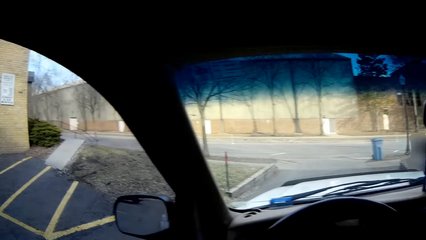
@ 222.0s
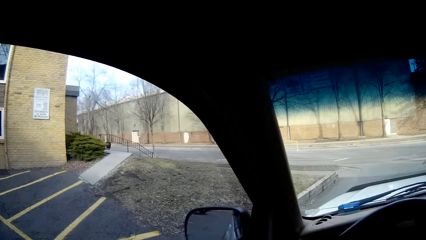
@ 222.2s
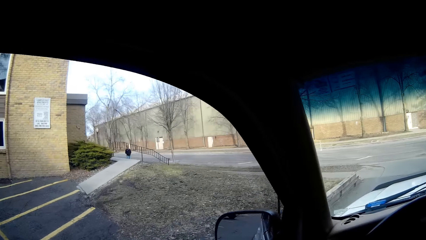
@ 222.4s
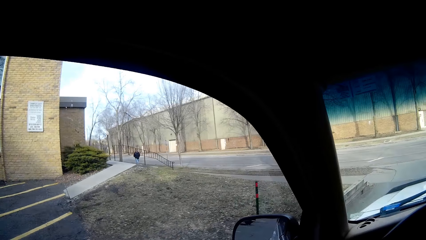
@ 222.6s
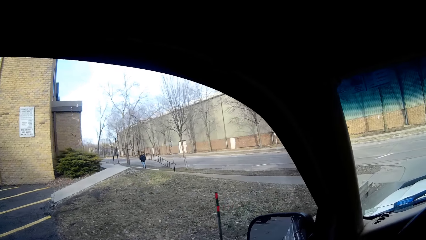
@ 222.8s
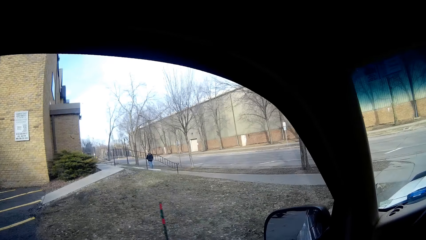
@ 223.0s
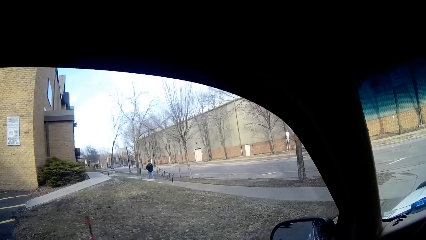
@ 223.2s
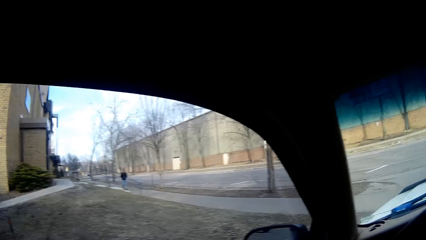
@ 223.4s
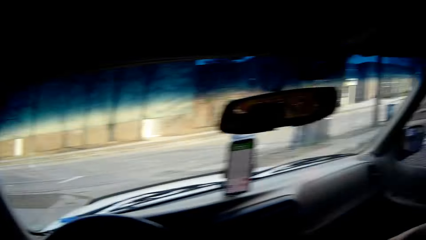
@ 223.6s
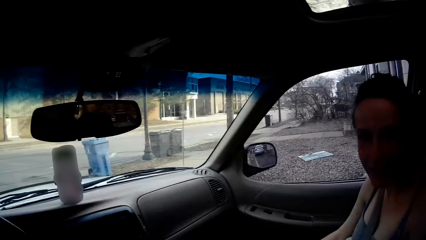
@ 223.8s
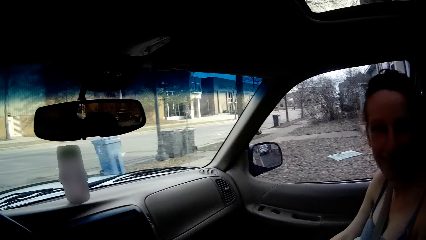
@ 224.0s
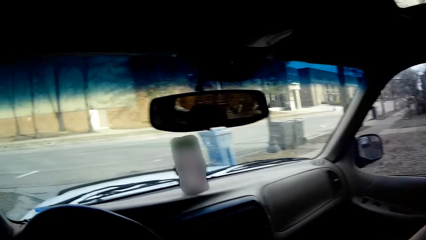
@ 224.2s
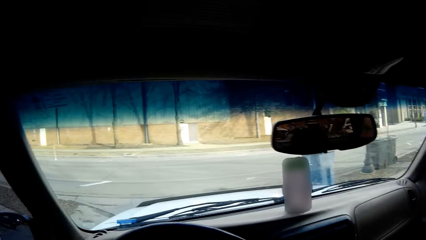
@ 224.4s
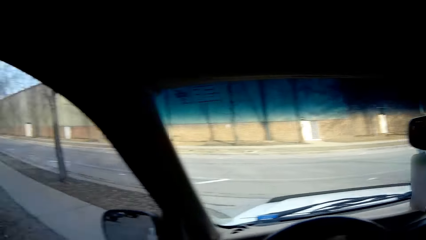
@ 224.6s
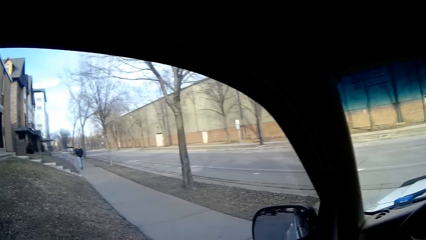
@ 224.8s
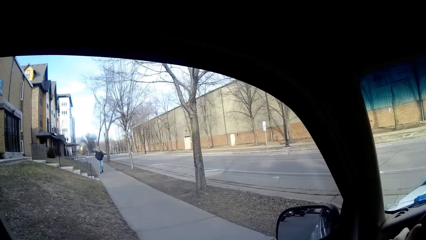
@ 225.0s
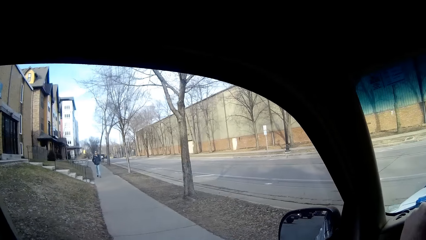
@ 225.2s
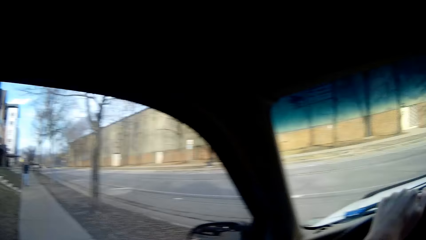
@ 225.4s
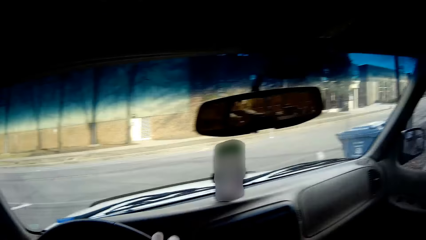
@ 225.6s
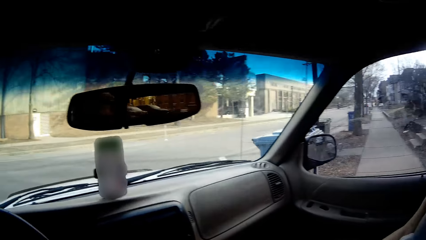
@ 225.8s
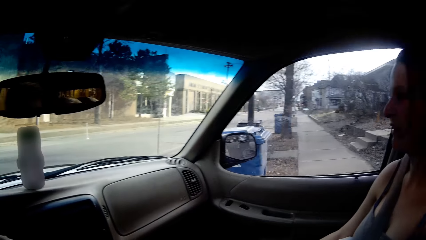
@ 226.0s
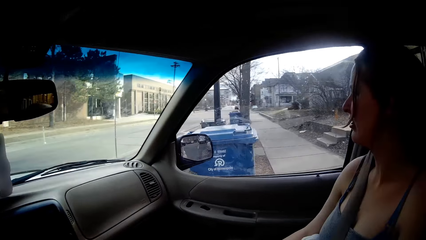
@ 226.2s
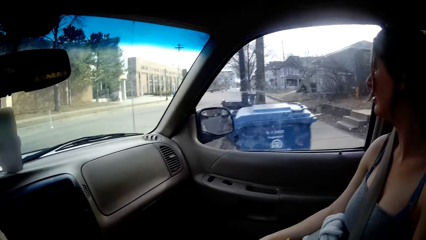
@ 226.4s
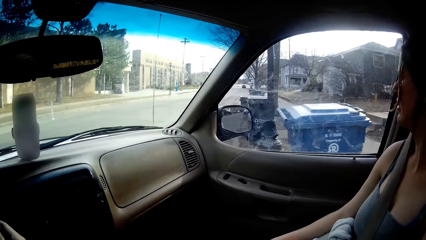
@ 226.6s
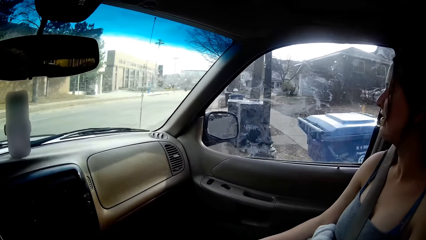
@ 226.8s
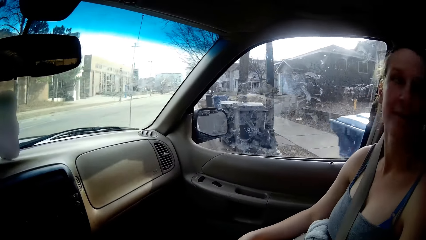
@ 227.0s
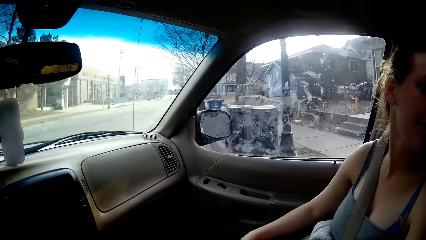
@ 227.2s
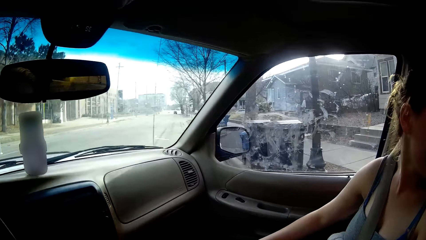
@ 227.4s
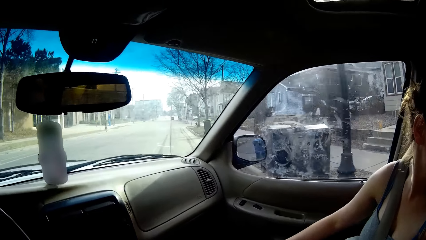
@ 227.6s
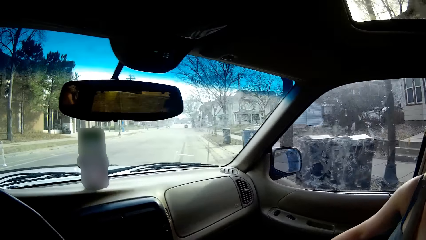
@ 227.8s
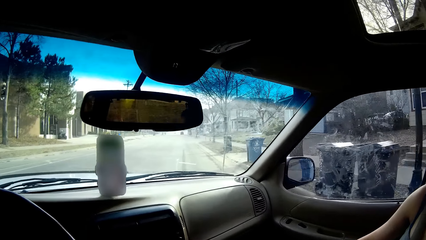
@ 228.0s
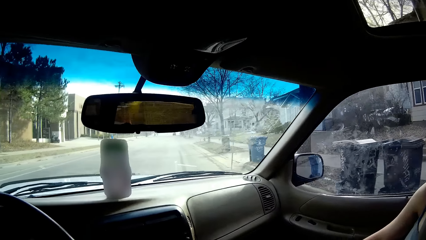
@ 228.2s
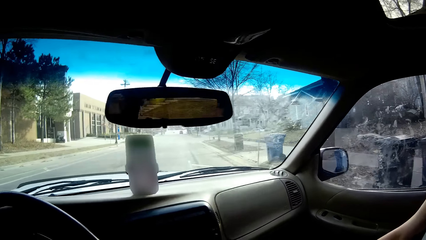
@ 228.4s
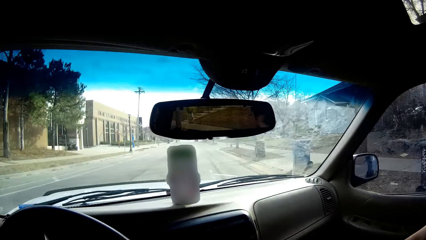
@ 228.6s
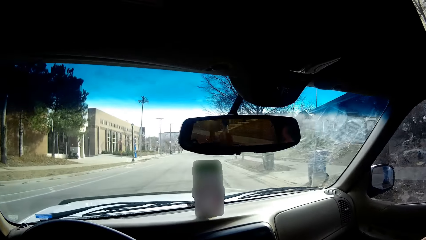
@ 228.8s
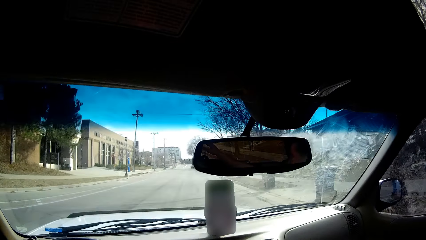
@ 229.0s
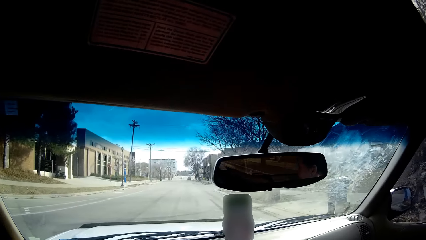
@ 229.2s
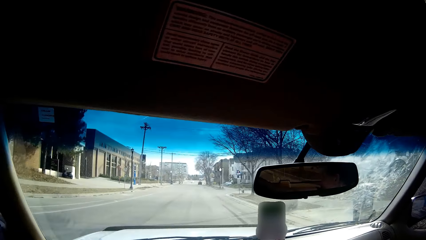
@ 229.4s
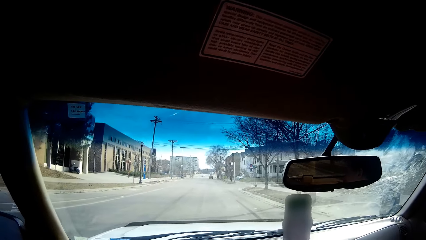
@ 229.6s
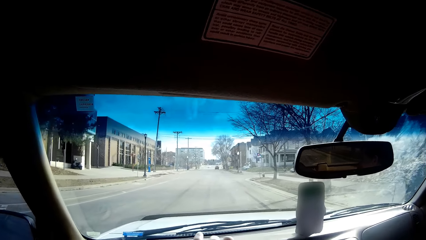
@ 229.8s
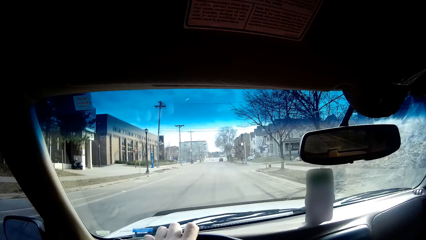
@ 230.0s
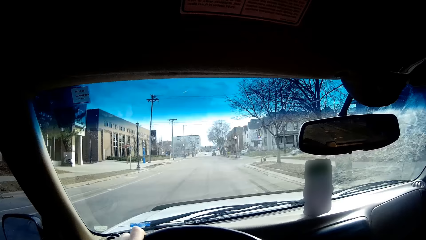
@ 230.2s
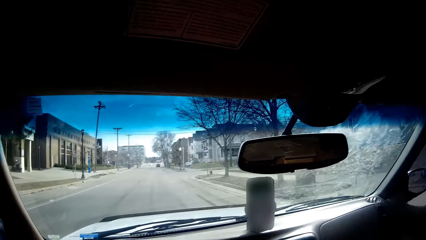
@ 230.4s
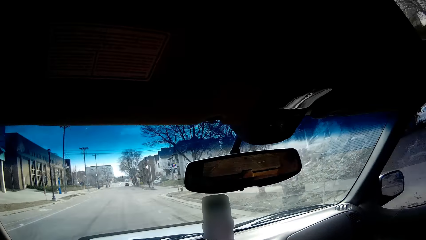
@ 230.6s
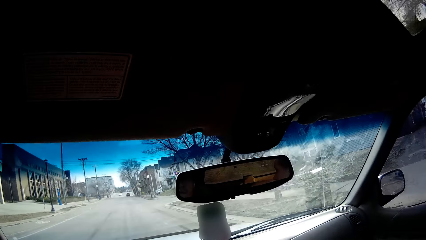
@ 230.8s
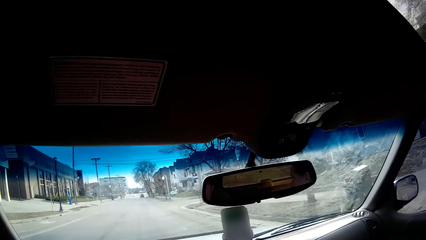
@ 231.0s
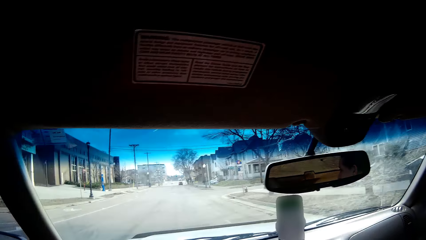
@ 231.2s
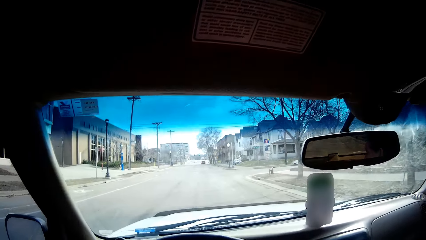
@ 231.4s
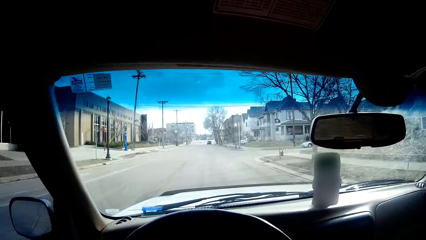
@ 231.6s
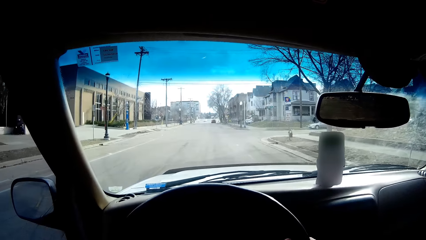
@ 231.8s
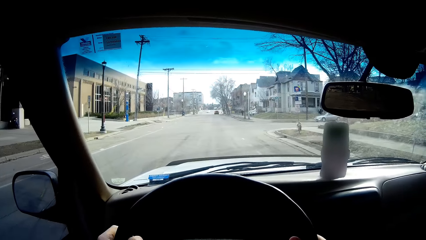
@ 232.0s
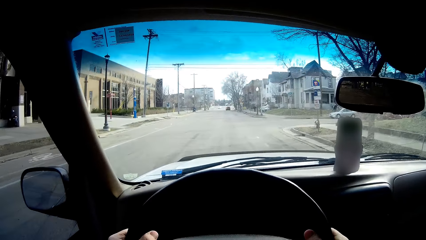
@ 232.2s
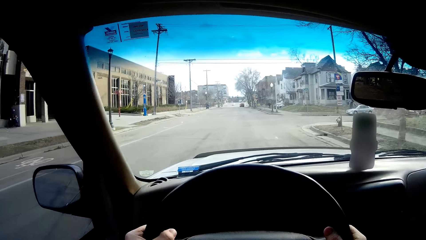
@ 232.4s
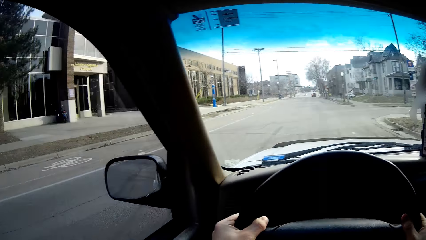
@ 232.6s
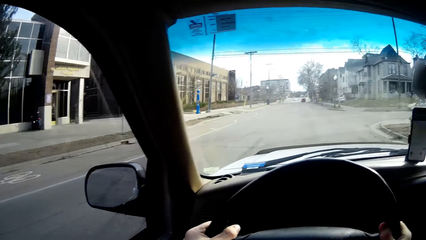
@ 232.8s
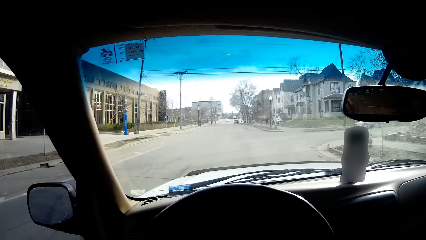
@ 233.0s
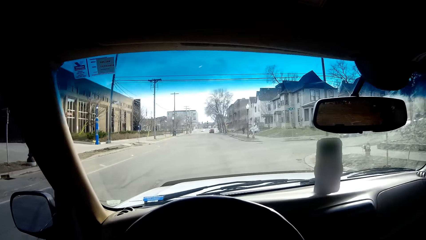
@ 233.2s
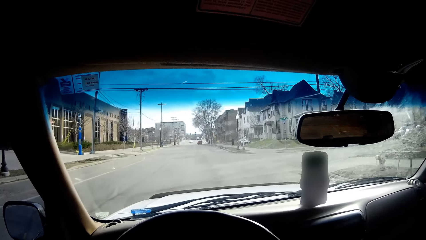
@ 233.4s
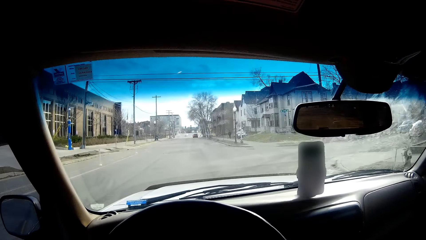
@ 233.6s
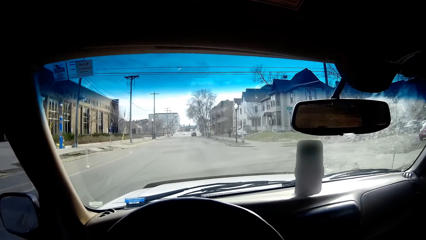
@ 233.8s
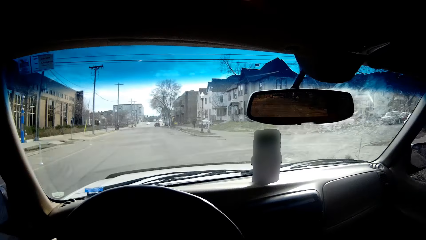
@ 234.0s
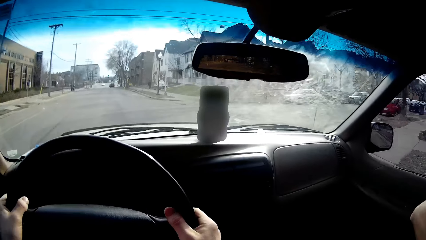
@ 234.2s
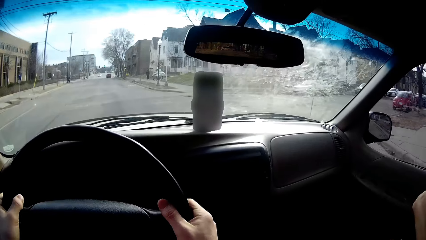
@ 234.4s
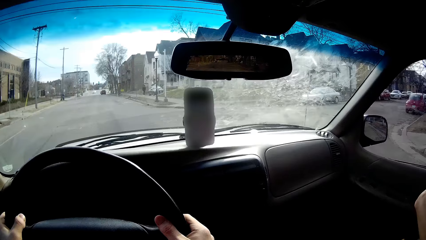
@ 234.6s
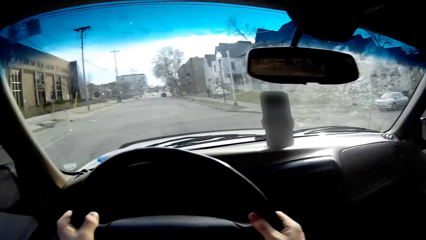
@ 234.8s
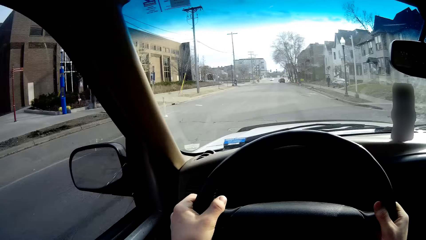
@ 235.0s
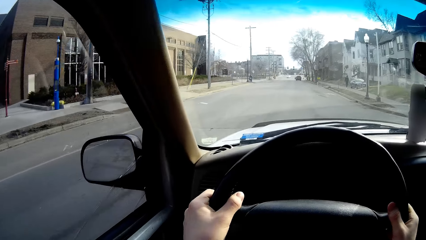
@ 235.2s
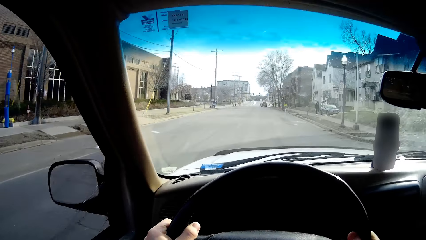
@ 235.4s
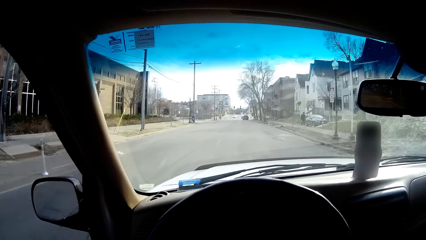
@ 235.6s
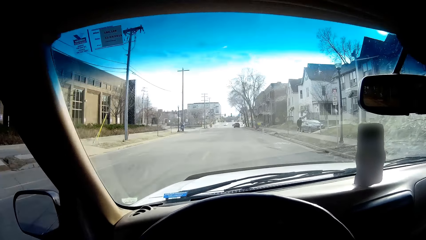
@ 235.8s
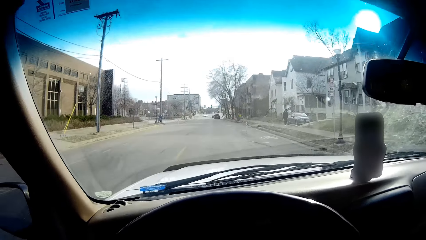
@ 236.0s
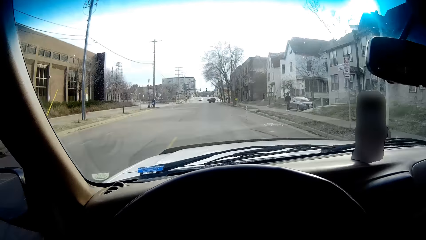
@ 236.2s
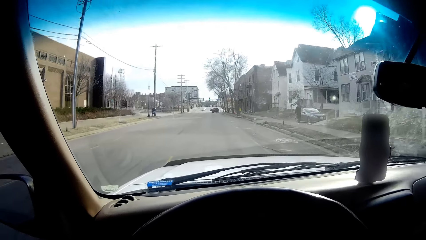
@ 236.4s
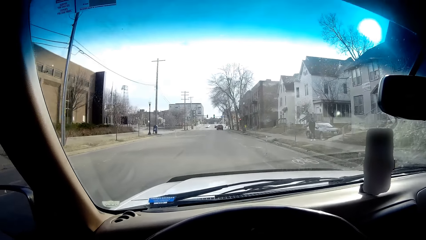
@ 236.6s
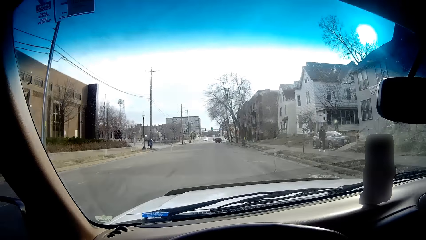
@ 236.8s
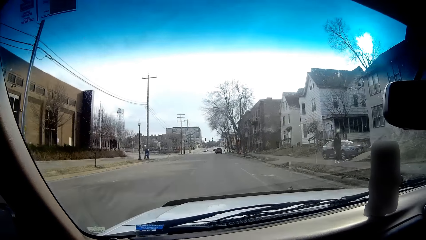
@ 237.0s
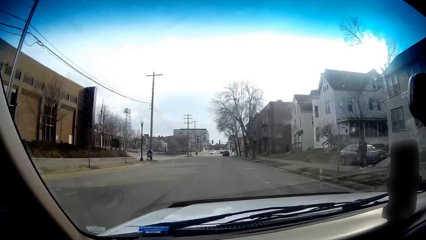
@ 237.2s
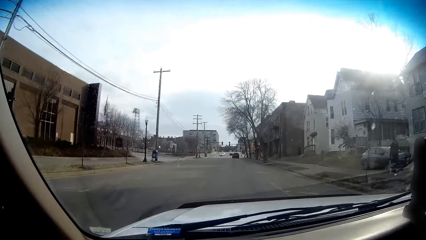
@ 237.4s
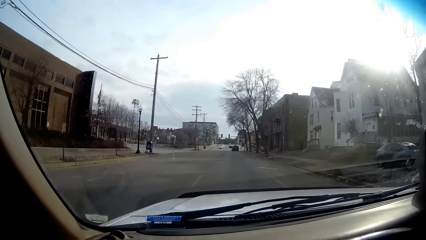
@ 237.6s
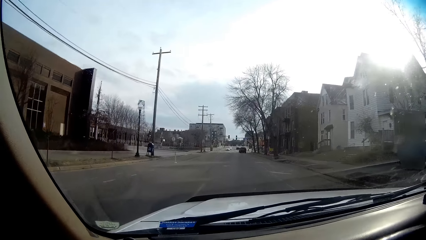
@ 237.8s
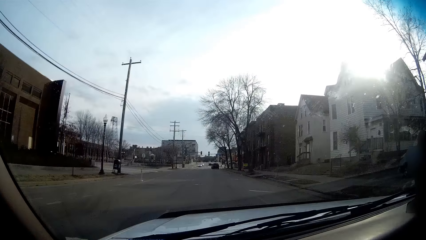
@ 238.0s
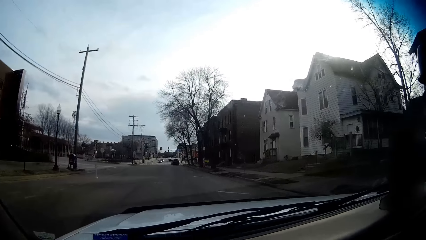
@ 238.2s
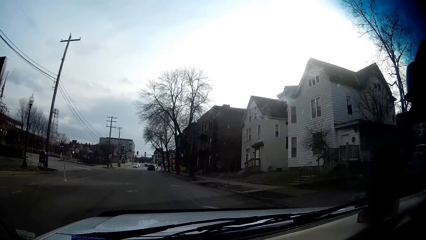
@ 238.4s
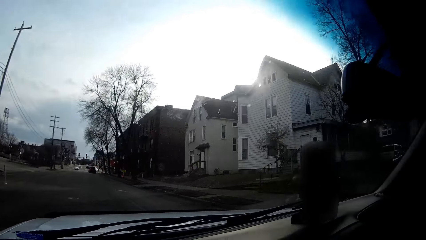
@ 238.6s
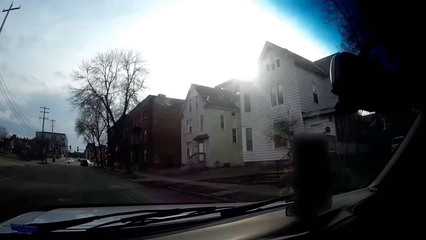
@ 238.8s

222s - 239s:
The camera wearer drives the car. They enter the road. They drive the car on the road.
